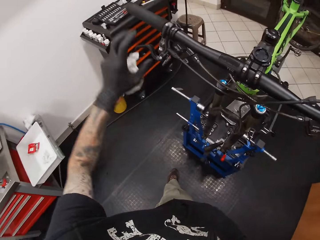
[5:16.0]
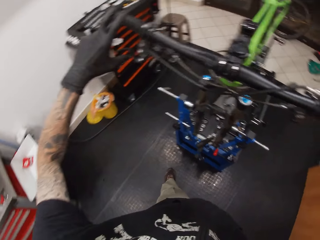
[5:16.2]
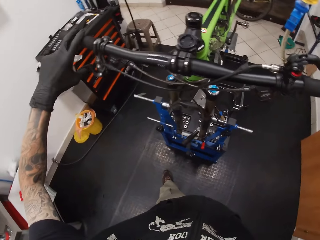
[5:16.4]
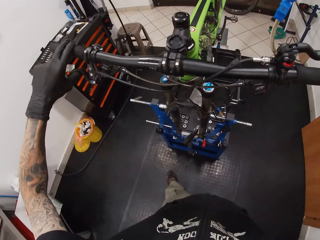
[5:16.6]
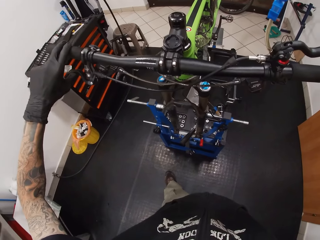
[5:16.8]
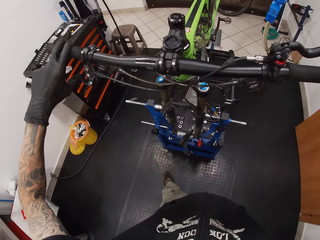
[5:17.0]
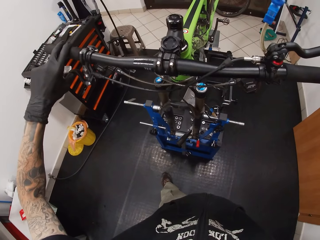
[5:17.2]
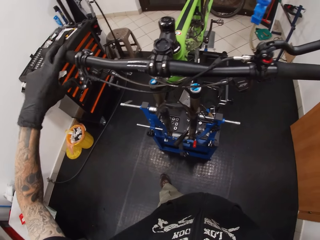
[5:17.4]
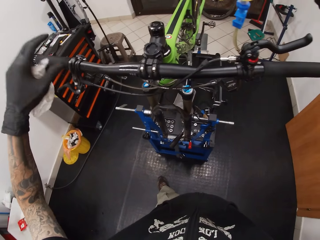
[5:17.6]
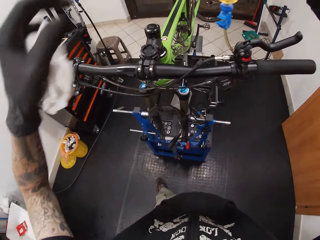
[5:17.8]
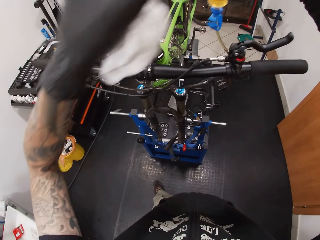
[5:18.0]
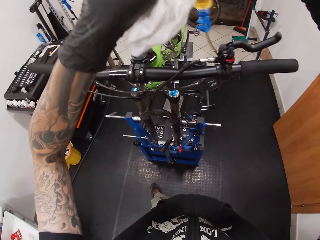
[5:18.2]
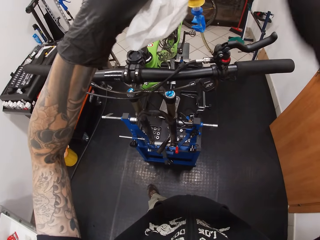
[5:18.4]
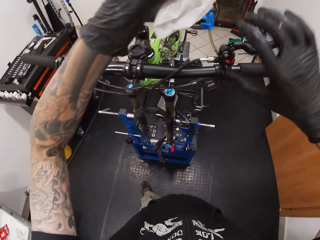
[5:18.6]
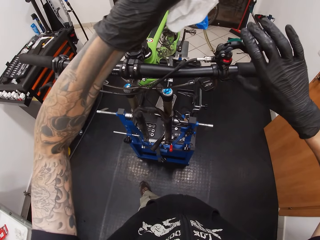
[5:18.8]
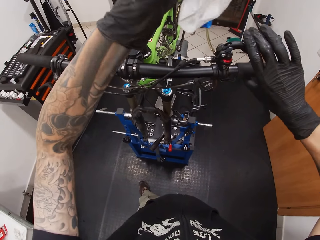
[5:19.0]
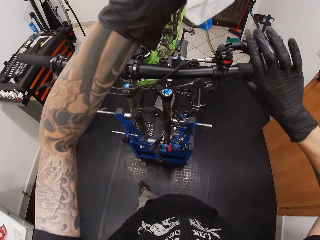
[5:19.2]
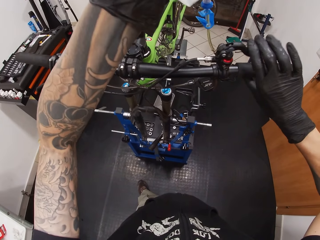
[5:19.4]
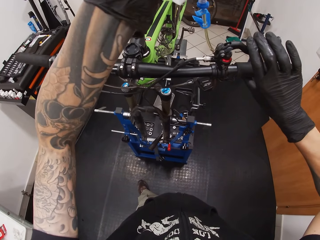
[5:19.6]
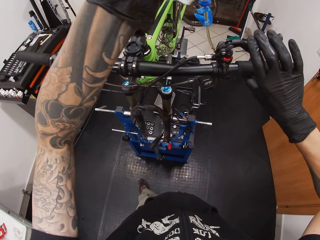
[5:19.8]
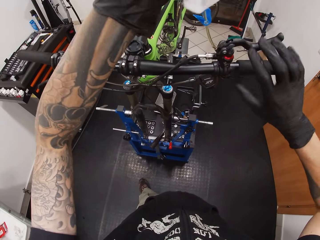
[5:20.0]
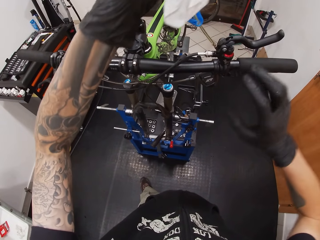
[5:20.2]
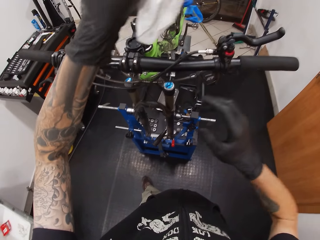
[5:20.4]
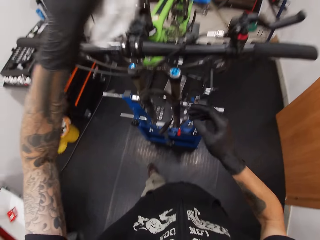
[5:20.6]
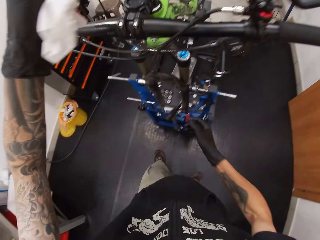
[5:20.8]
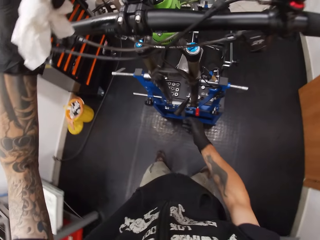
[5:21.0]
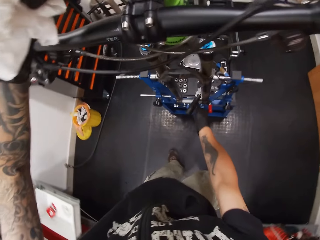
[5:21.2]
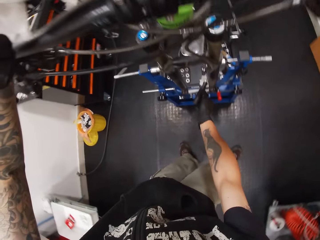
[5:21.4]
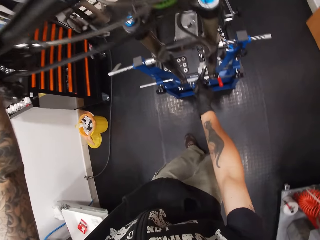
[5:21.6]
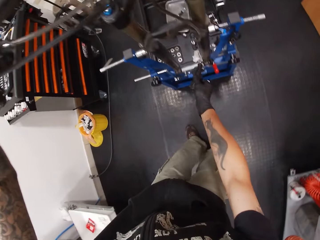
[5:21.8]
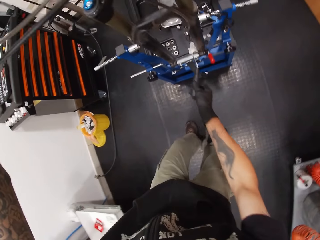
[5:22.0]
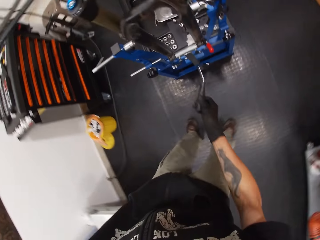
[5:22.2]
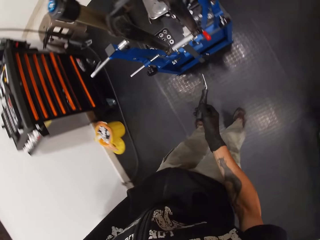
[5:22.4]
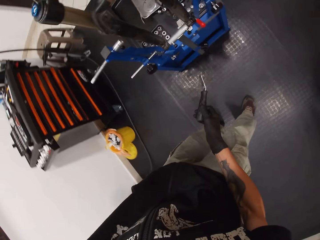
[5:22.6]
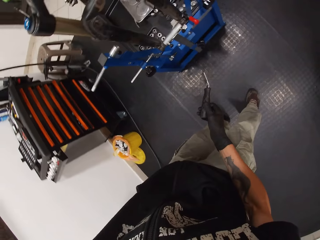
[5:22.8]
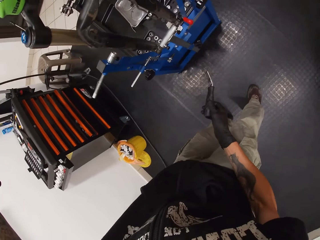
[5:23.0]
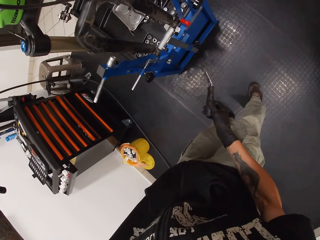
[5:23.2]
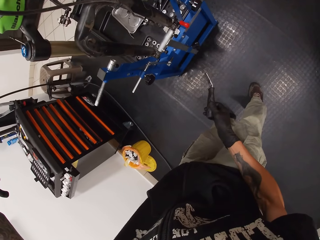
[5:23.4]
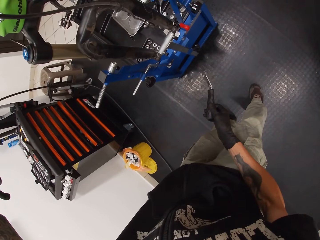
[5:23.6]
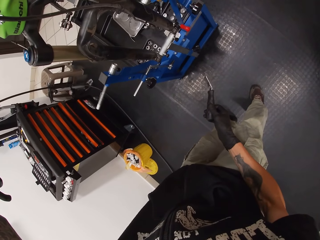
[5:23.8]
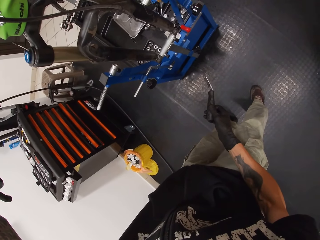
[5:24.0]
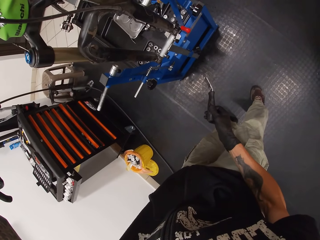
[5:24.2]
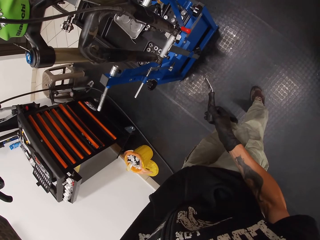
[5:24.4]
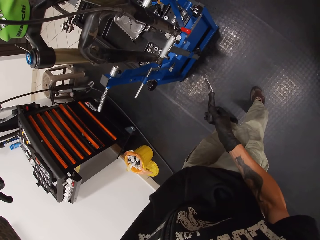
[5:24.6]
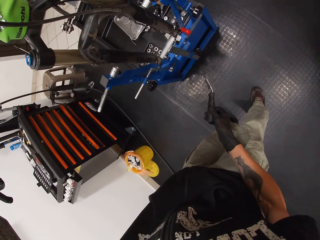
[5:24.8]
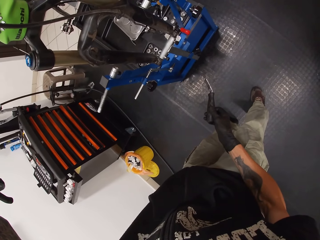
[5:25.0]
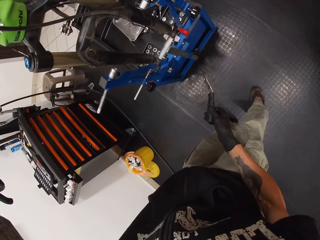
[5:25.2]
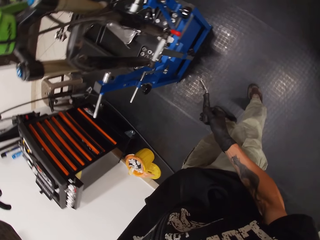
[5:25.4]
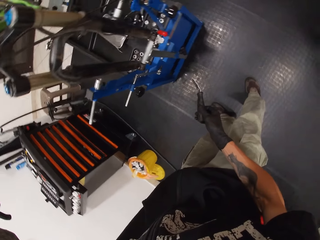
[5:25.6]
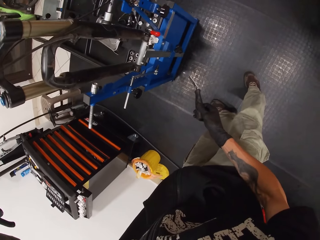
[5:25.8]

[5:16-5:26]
The camera wearer presses a bicycle brake hood with his left hand. He holds the brake levers. He holds the oil syringe in his left hand. He touches the bottle. He holds the brake levers. He presses the bicycle brake hood with his right hand. He removes the spatula on the work bench with his right hand.

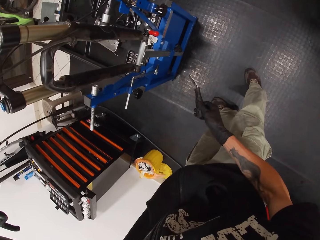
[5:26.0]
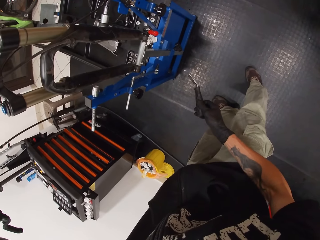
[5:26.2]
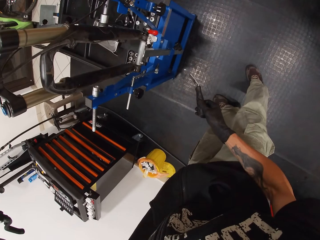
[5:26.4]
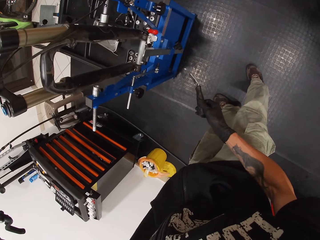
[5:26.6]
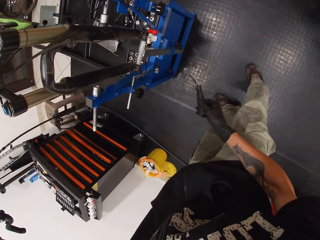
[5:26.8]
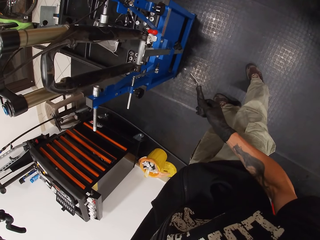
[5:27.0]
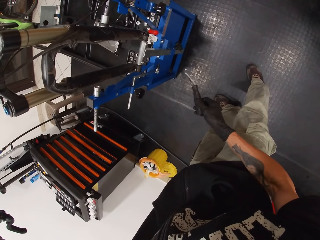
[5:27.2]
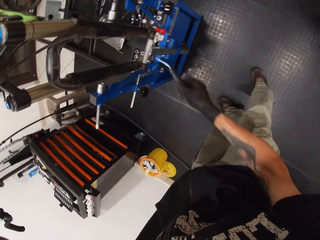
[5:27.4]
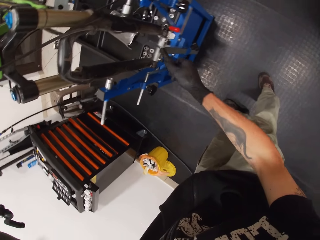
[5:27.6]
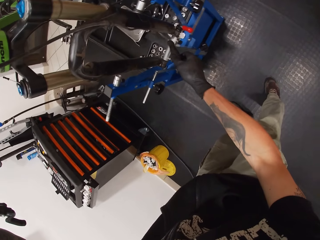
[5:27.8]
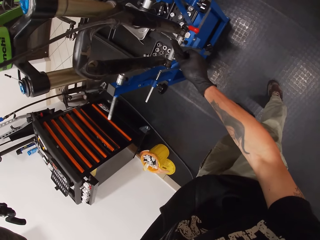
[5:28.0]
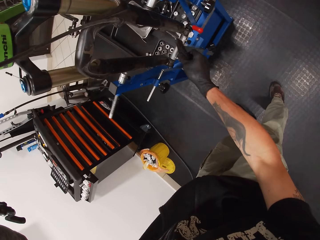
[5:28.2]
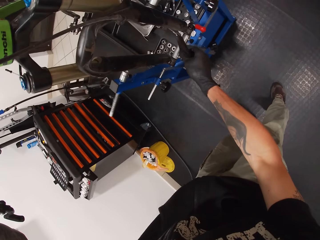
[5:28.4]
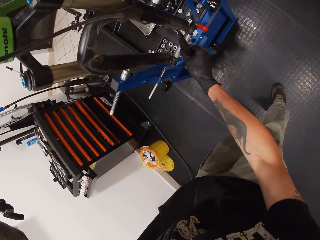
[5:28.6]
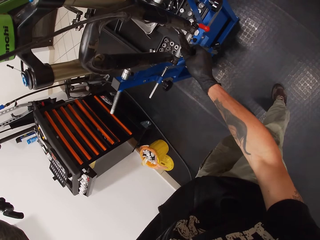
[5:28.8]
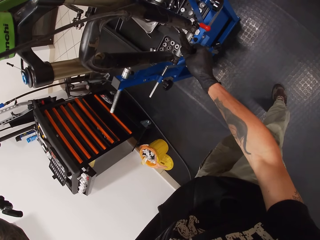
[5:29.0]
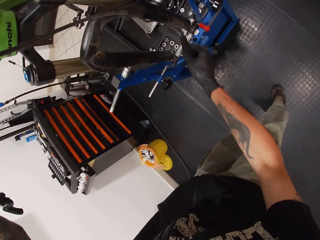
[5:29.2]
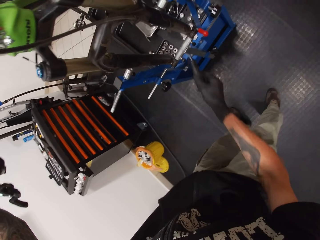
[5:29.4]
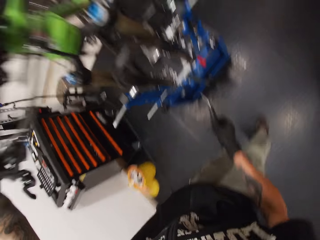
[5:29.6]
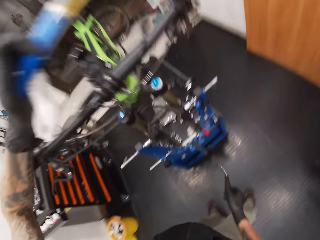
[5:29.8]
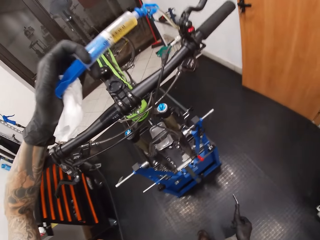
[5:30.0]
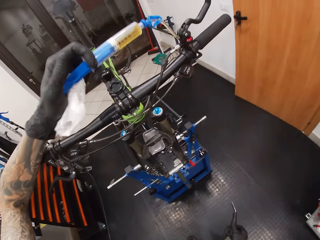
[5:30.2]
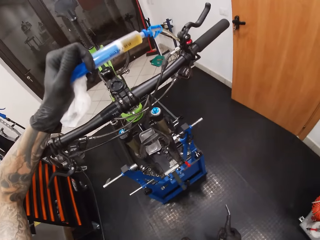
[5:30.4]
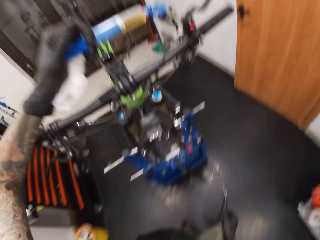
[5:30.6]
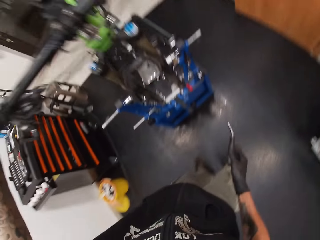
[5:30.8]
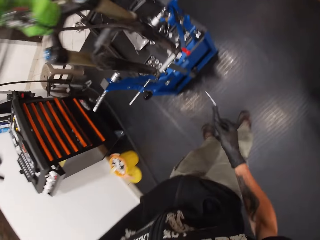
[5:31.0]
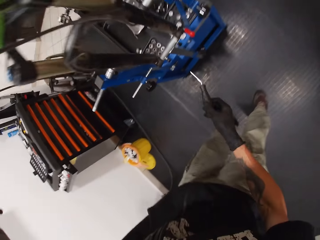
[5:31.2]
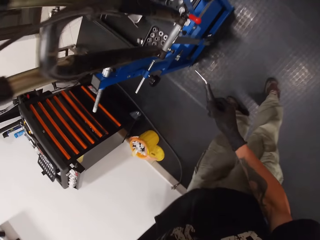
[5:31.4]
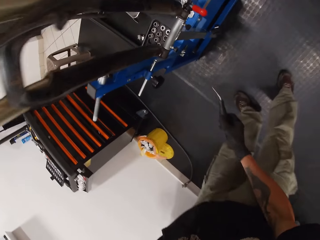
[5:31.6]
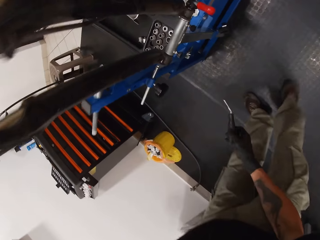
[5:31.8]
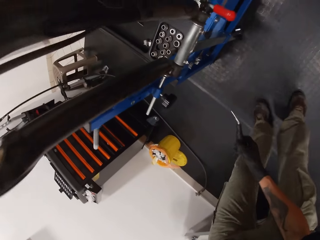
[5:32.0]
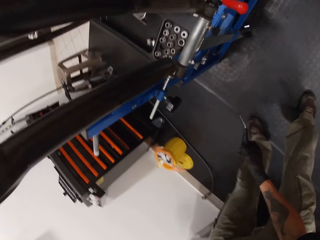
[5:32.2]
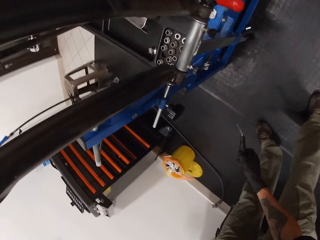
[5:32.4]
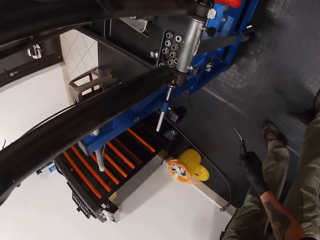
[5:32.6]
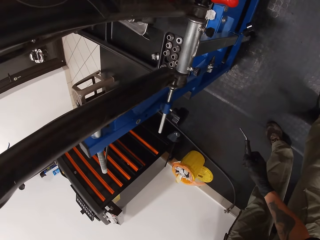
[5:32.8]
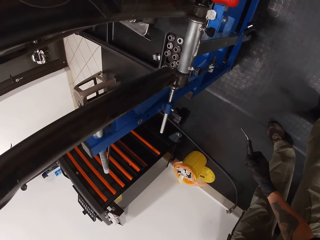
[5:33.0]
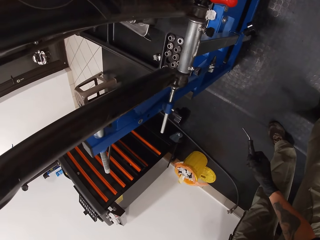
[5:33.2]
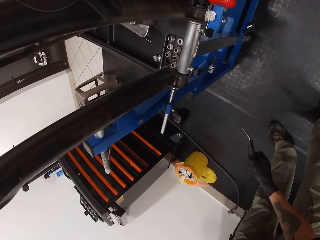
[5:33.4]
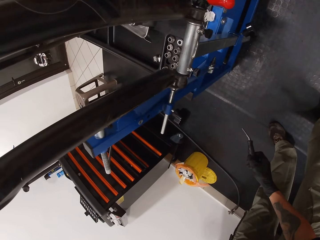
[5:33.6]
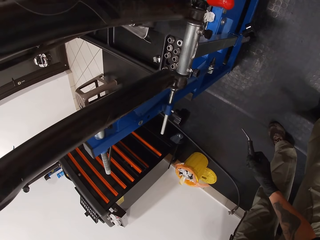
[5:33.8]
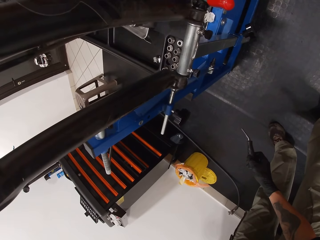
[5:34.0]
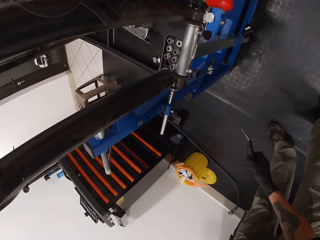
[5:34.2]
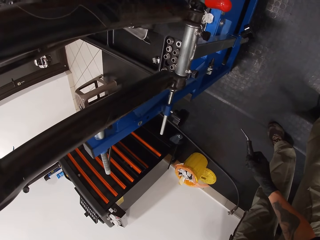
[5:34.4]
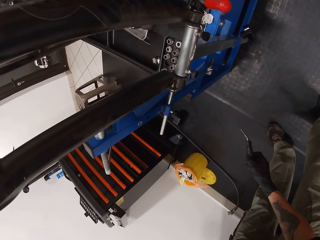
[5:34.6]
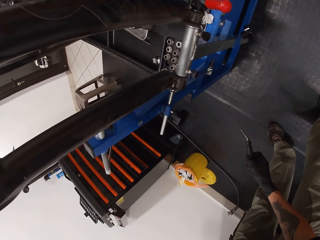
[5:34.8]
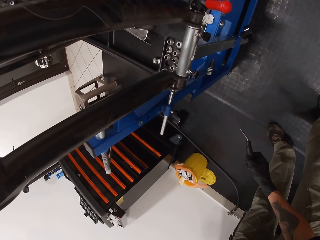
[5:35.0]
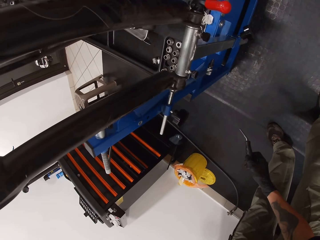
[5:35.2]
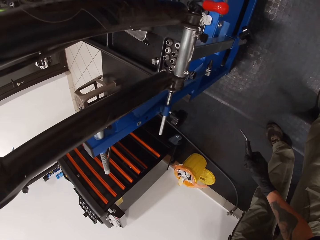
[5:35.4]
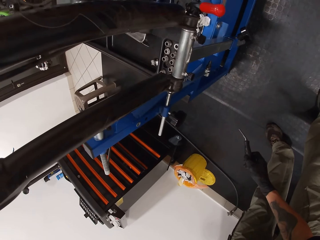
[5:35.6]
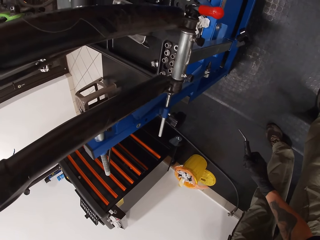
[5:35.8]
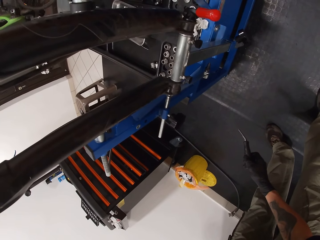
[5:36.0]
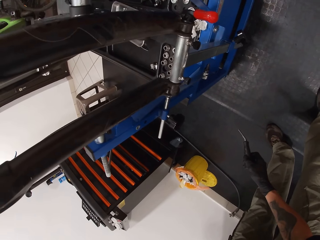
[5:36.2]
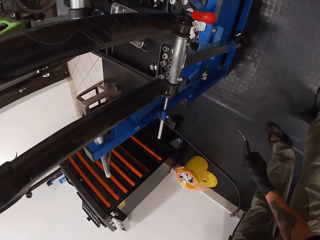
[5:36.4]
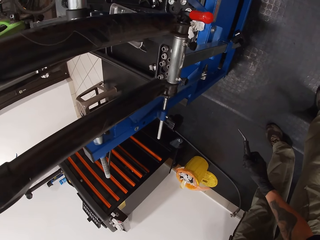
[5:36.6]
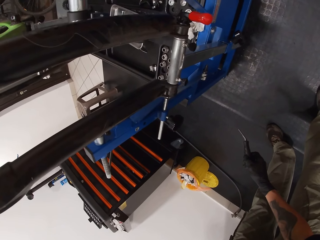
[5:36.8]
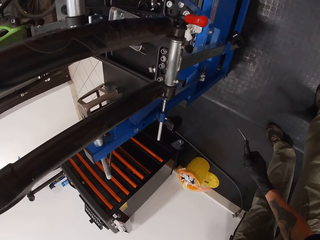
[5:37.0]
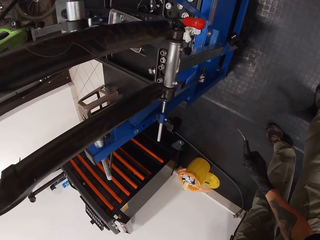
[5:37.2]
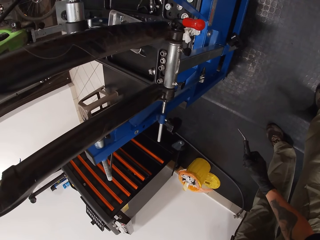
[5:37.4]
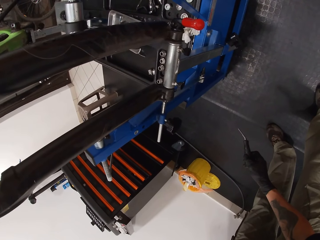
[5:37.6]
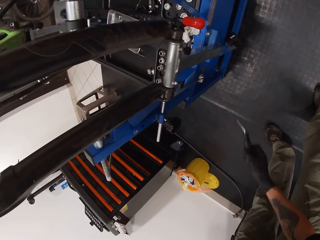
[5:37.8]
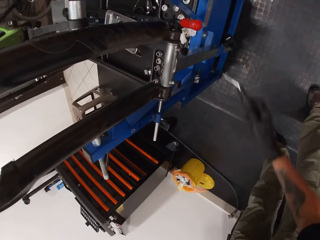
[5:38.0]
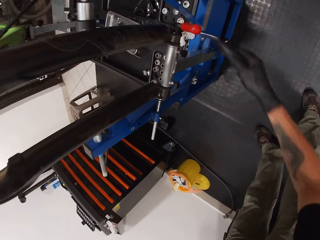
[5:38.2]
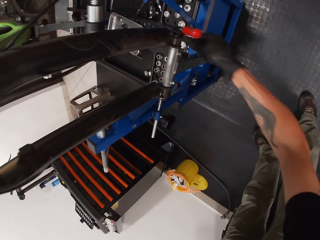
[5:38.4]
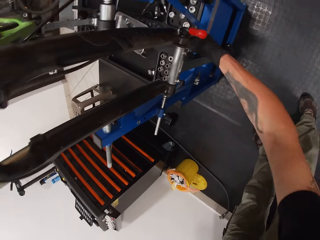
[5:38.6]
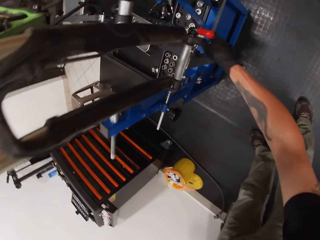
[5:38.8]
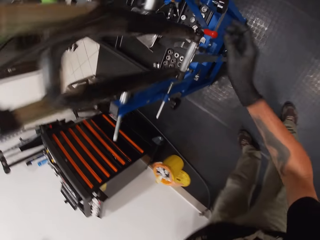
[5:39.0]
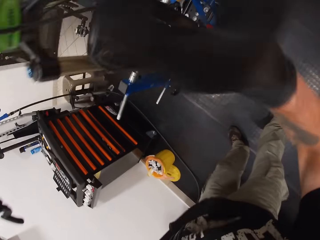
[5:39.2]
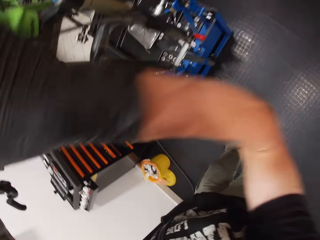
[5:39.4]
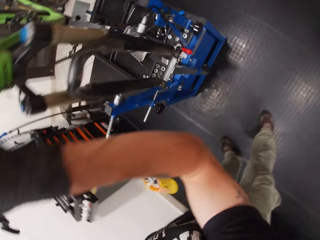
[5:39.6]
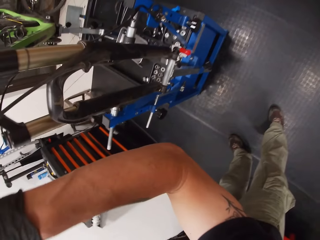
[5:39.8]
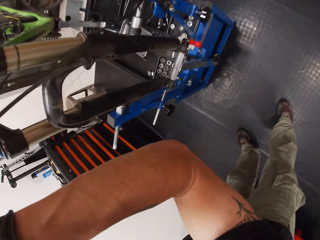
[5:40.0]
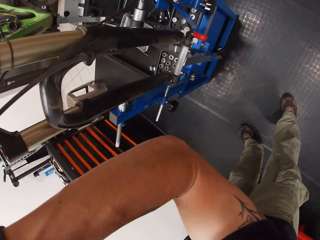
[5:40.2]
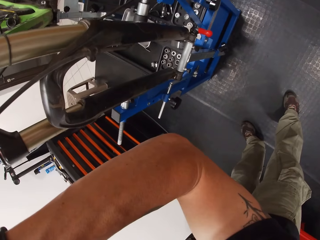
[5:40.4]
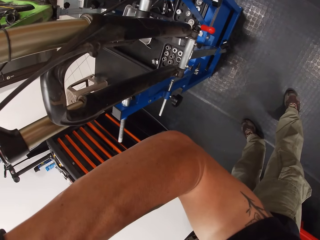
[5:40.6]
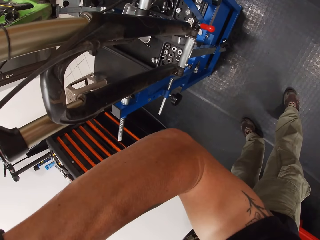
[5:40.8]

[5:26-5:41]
The camera wearer uses the spatula or wrench. He pours liquid. He moves around. He looks at the bicycle. He places the spatula on the work bench with his right hand.
